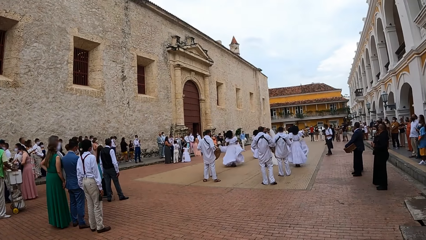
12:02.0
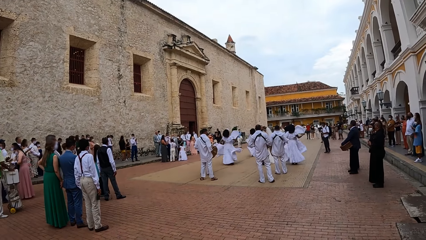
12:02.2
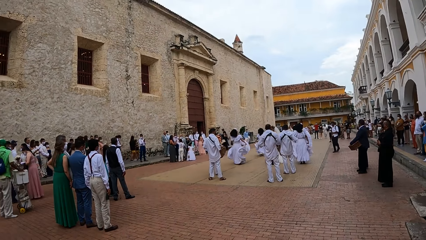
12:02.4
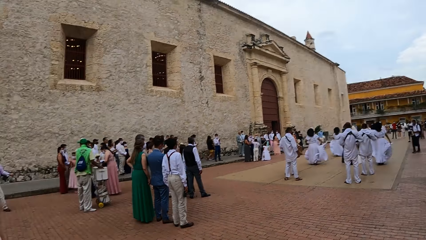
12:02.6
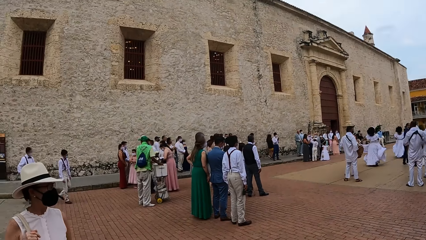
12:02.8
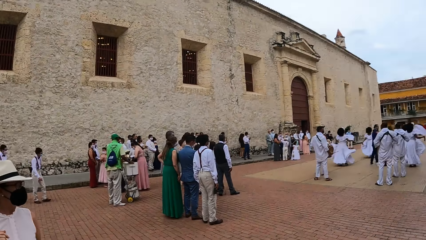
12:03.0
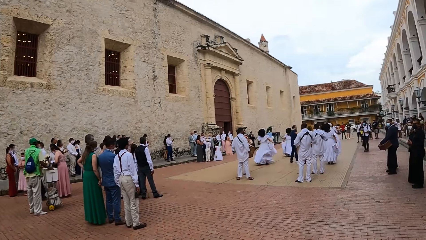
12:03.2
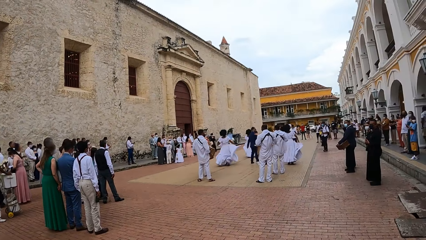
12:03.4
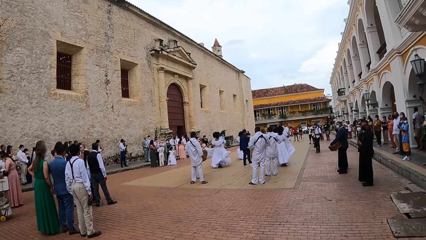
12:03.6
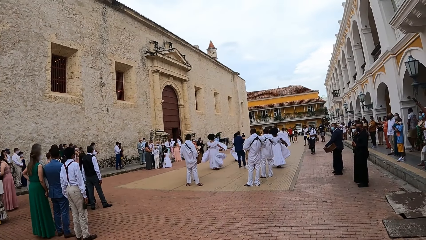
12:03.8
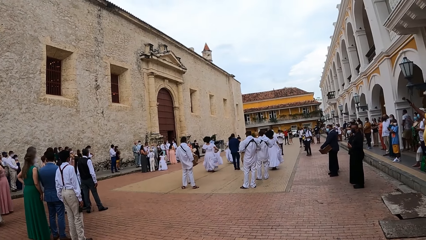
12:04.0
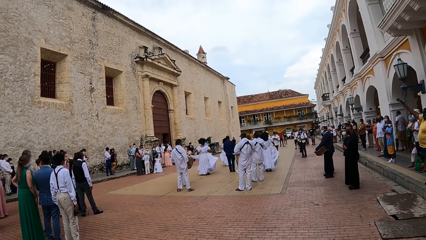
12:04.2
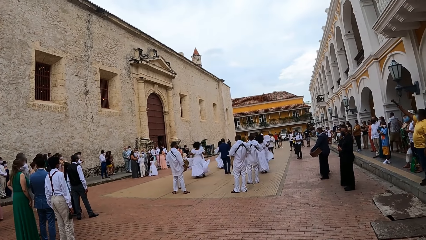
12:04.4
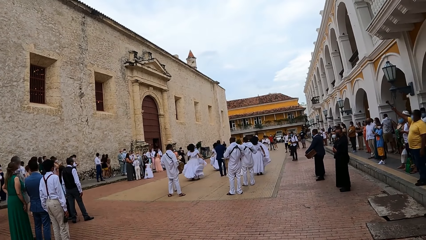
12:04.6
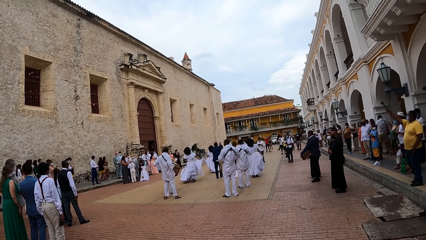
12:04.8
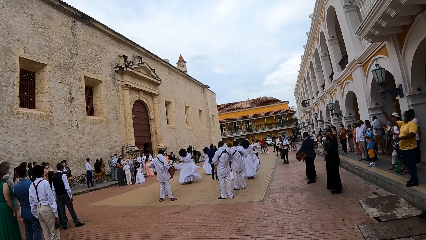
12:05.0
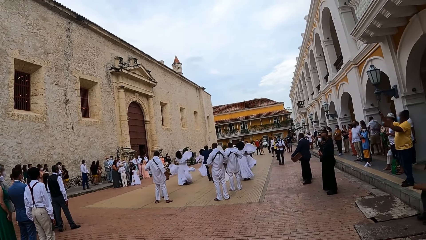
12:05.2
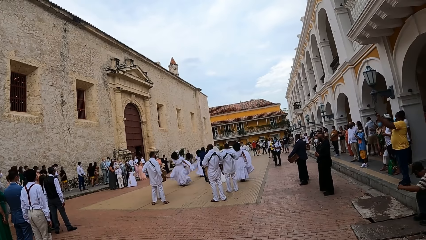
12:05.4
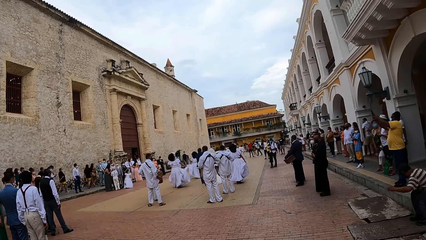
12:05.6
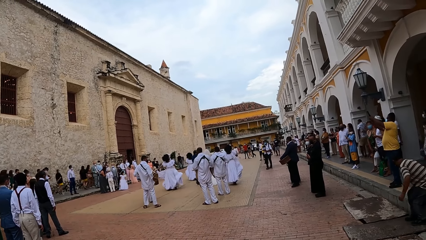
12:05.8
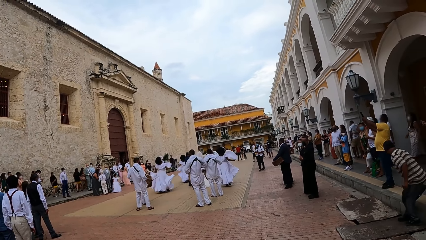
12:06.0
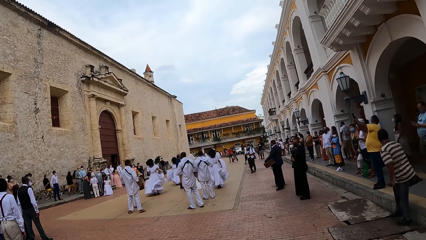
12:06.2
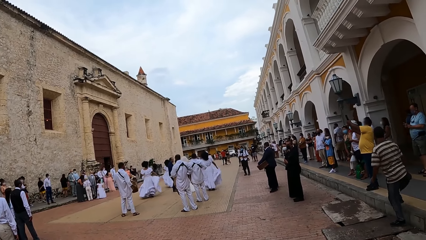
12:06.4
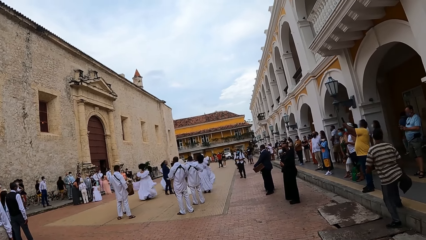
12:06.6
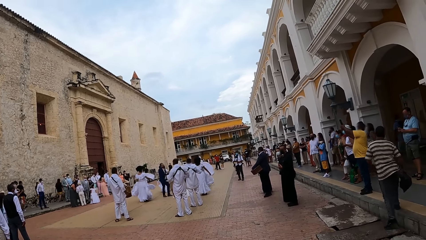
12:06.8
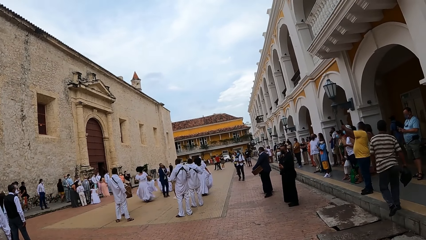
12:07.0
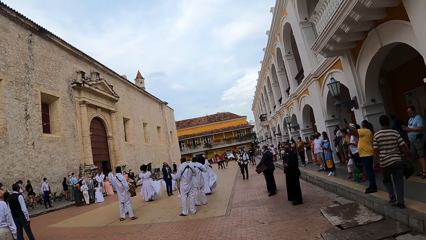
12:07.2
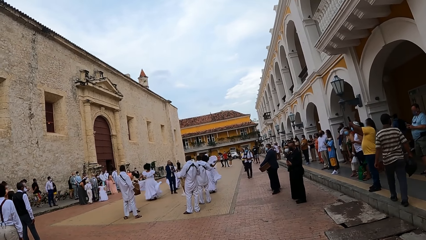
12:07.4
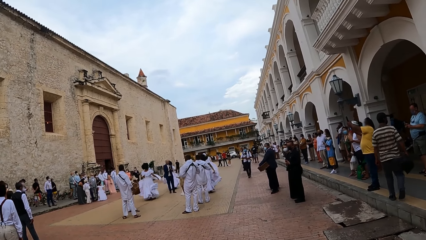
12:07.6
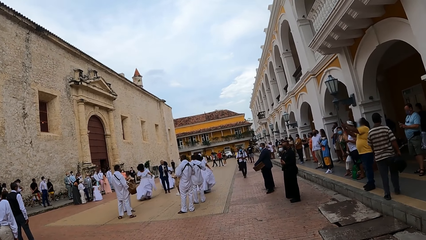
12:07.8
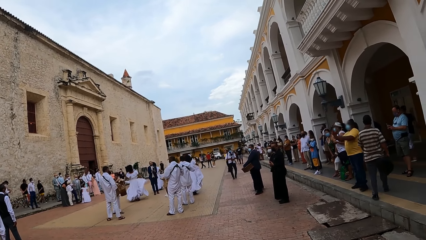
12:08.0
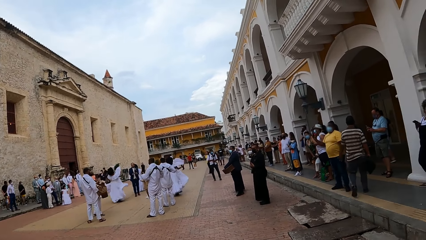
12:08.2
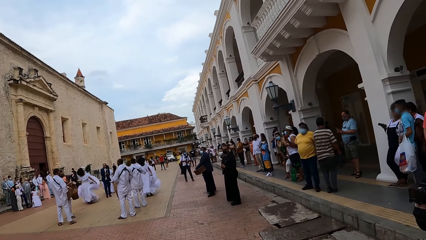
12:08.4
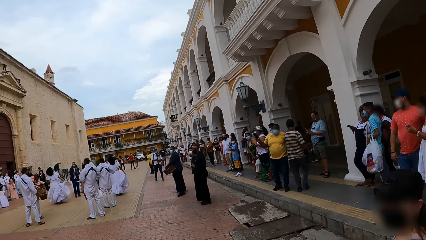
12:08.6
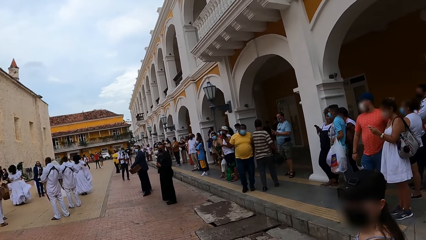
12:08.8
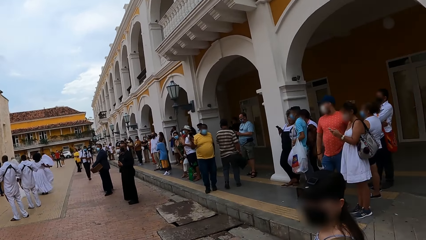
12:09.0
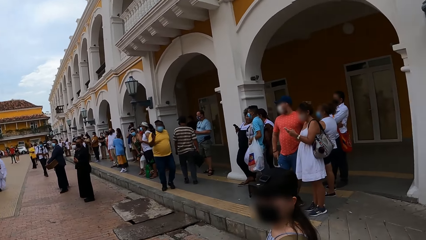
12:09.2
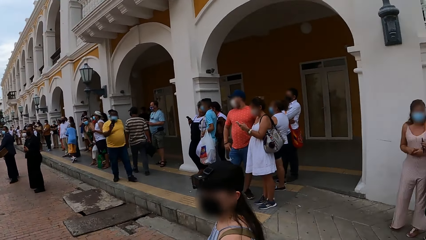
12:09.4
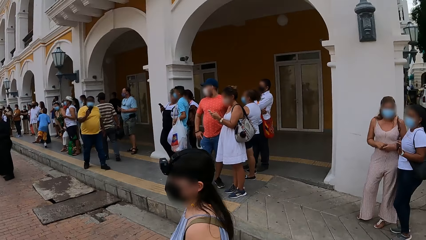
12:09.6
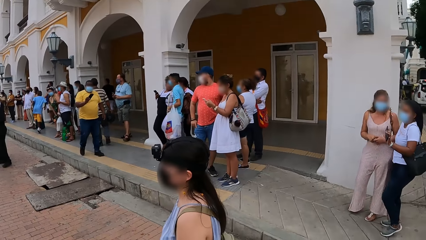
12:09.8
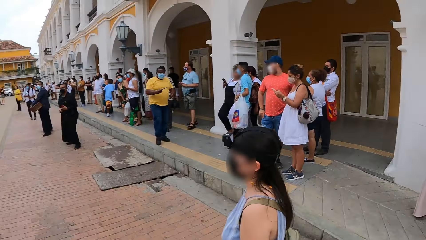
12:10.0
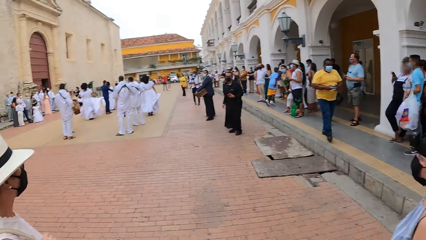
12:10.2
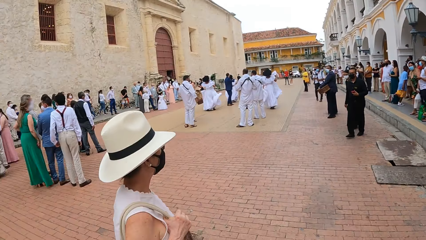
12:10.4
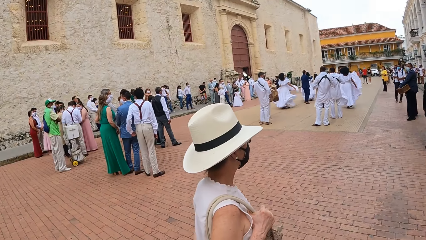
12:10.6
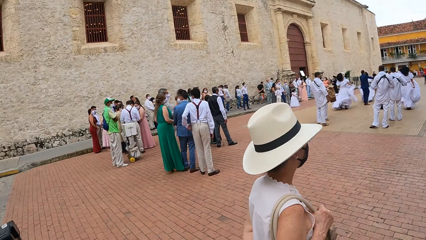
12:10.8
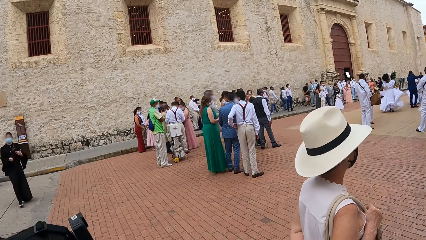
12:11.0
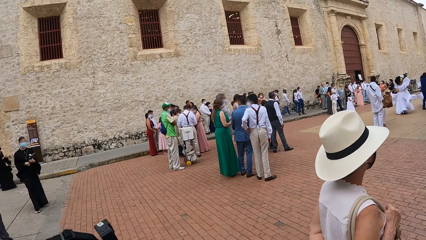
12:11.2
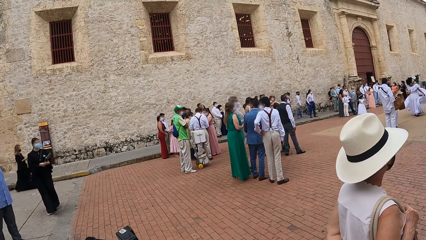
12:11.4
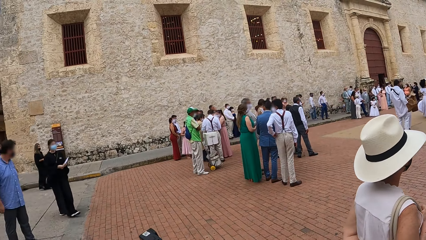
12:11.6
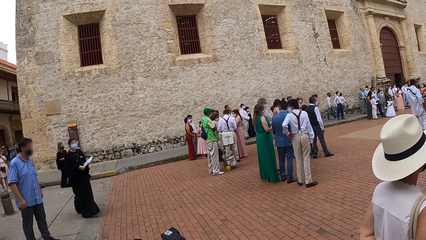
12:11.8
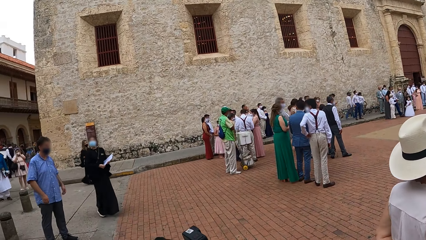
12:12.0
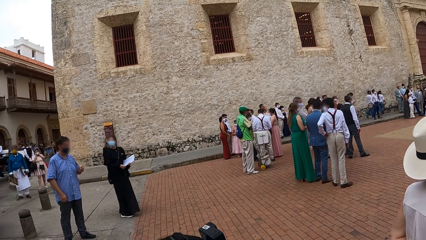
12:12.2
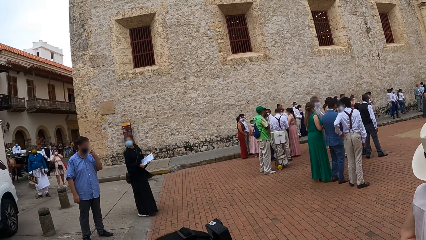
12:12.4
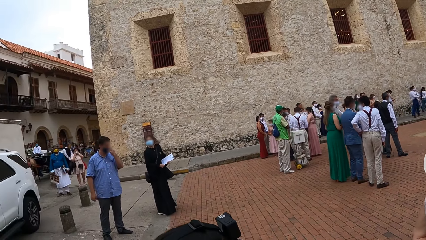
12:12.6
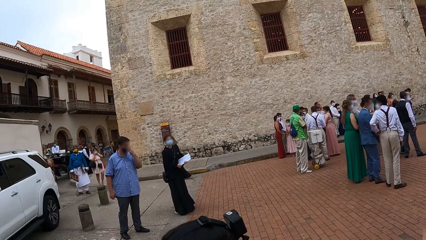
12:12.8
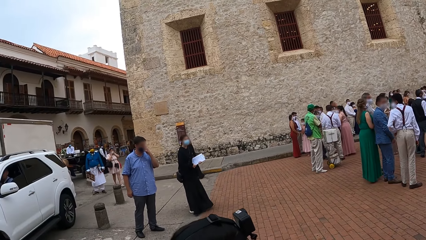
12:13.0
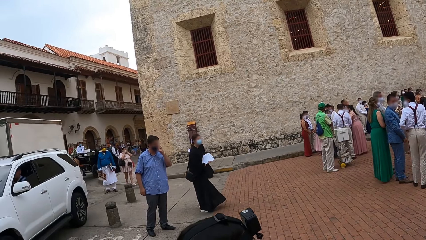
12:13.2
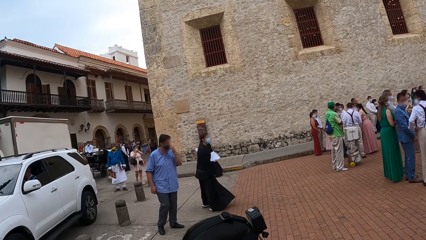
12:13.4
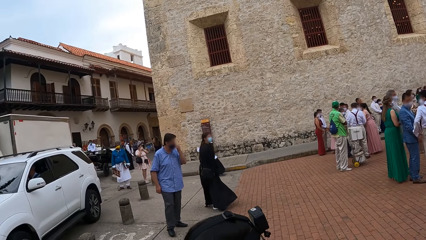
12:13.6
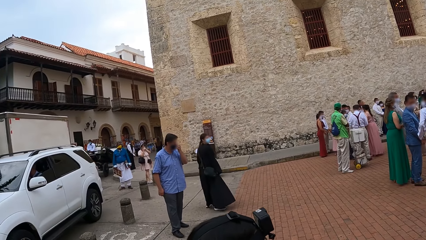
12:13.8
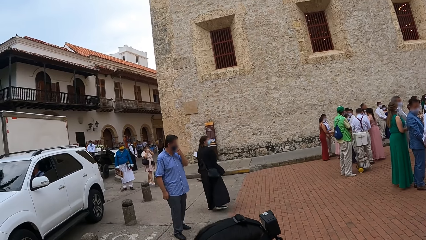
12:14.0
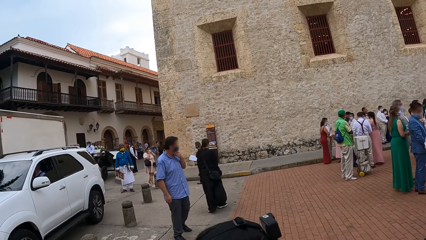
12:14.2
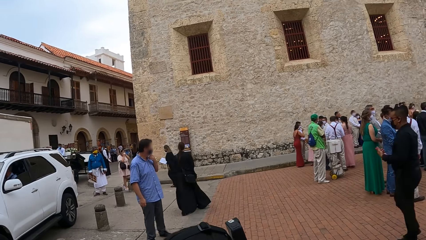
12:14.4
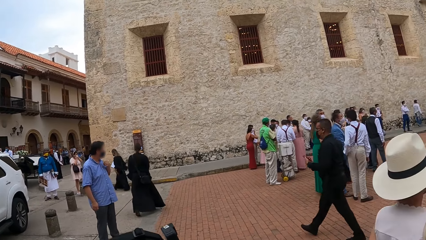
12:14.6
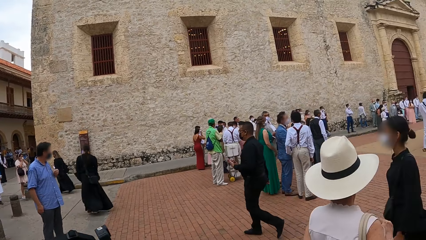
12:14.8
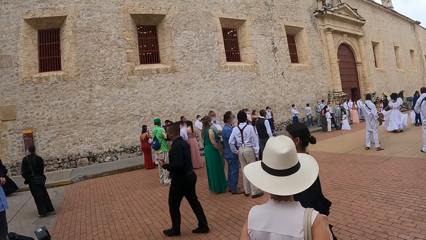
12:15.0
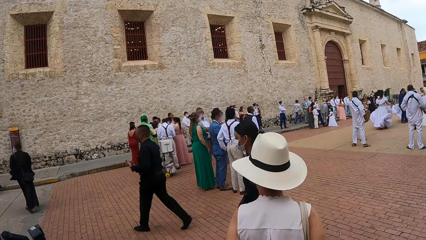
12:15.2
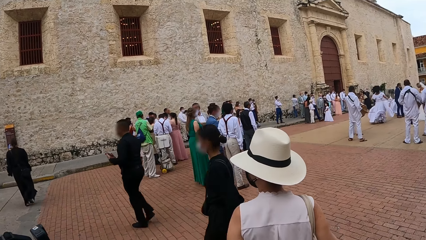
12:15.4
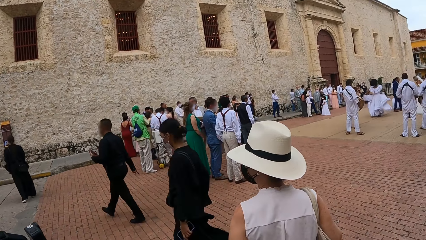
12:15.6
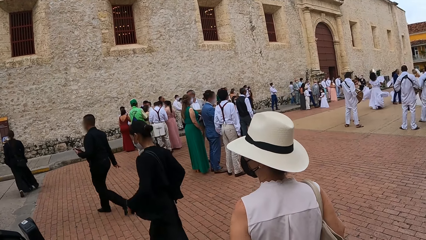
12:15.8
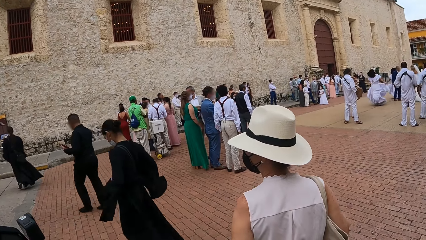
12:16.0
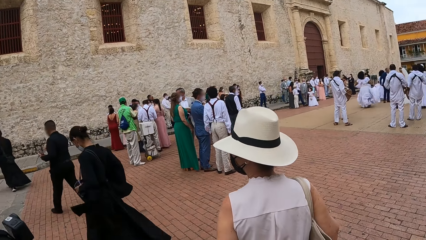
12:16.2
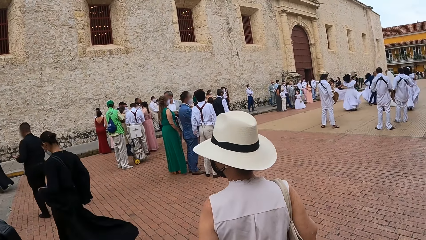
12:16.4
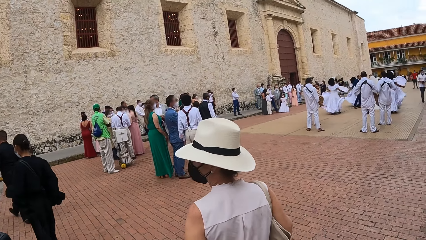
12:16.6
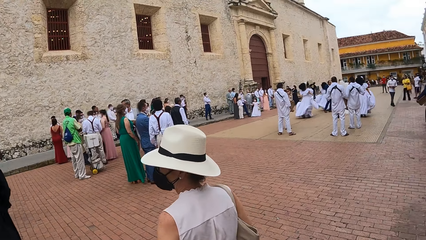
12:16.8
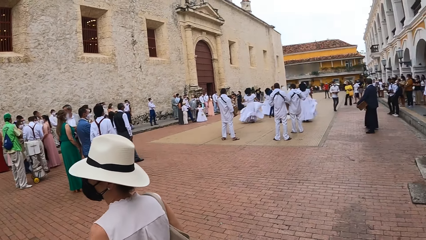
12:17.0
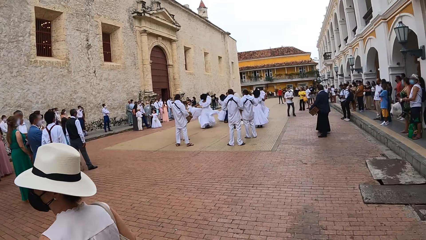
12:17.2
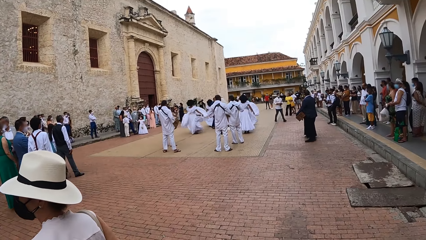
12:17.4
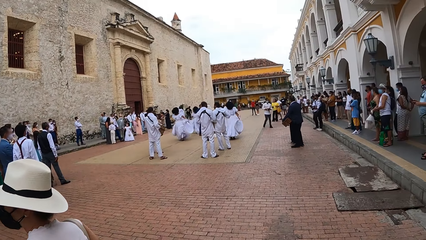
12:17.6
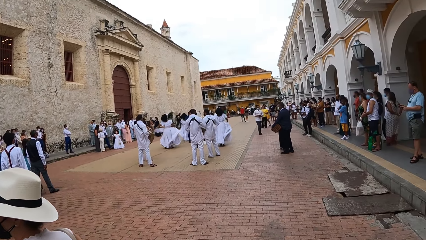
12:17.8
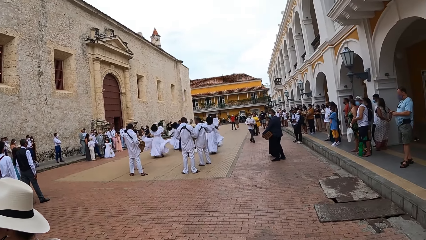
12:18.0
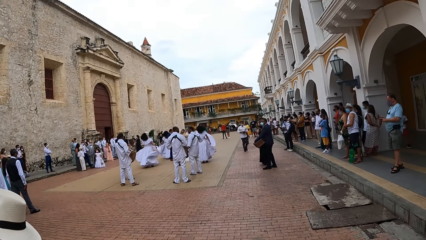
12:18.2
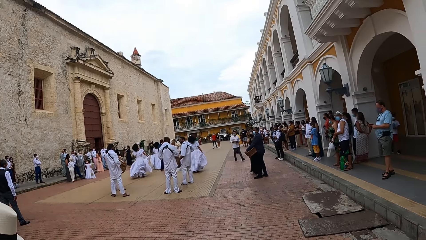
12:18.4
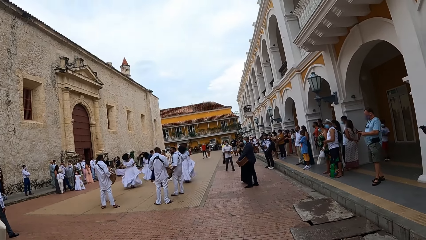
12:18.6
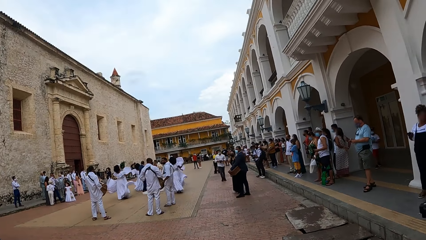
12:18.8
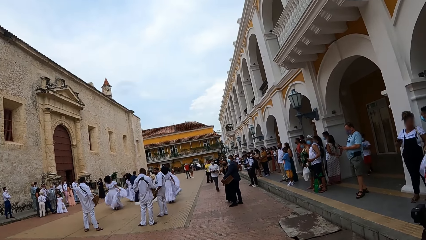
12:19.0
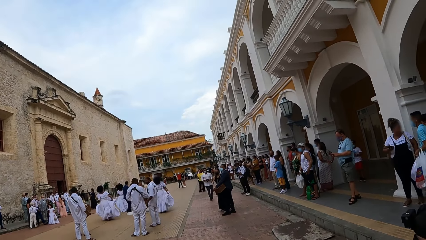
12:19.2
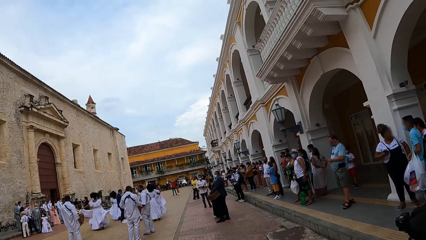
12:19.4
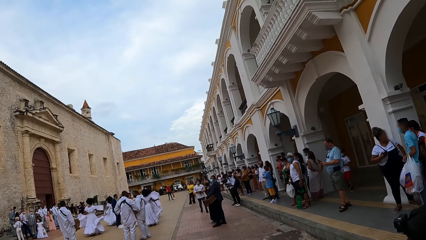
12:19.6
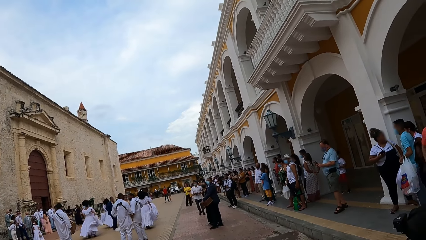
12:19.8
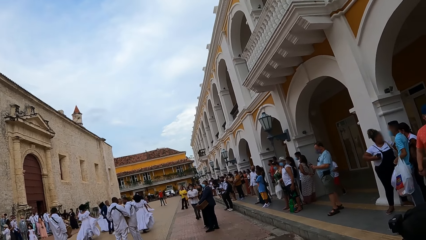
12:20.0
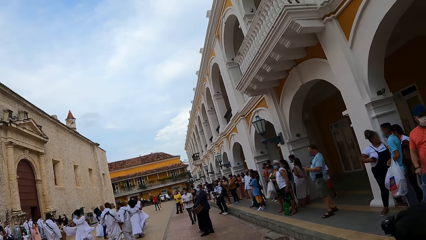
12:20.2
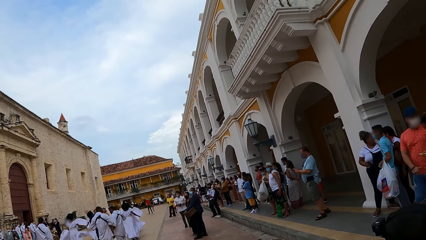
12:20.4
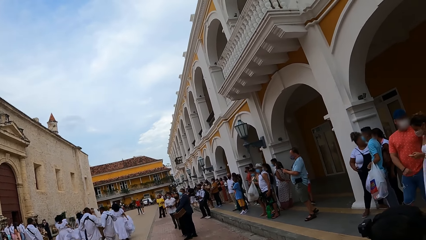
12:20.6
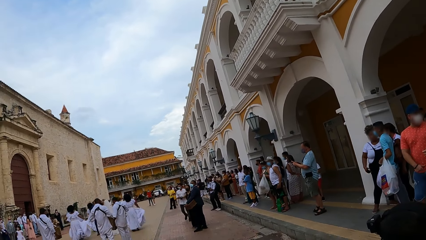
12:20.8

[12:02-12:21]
The camera wearer stares at the dancers. They look around the street. They stare at the dancers.
